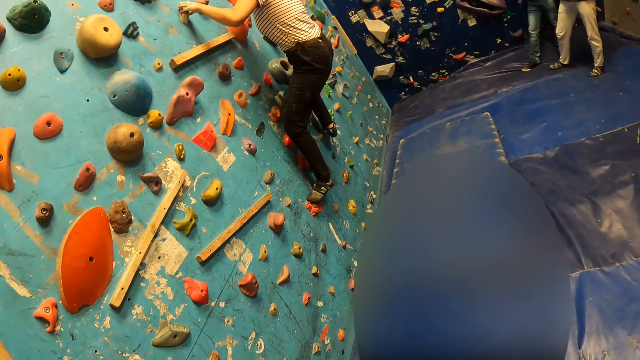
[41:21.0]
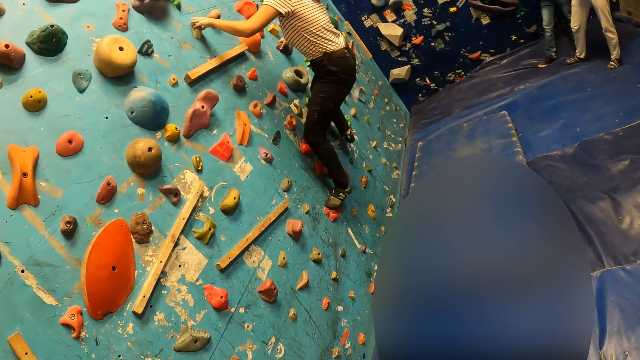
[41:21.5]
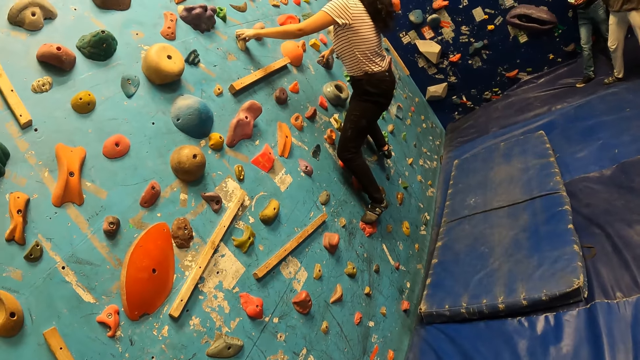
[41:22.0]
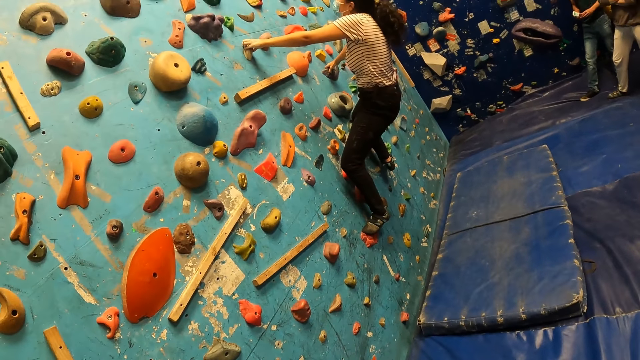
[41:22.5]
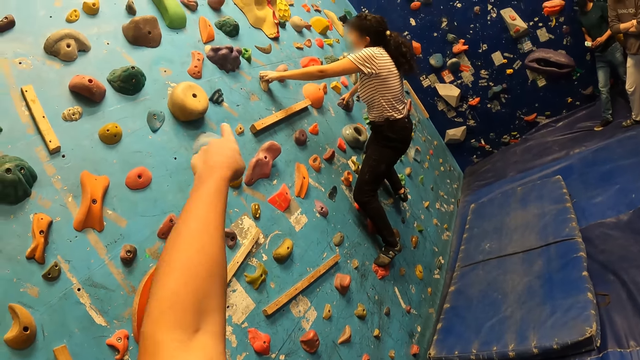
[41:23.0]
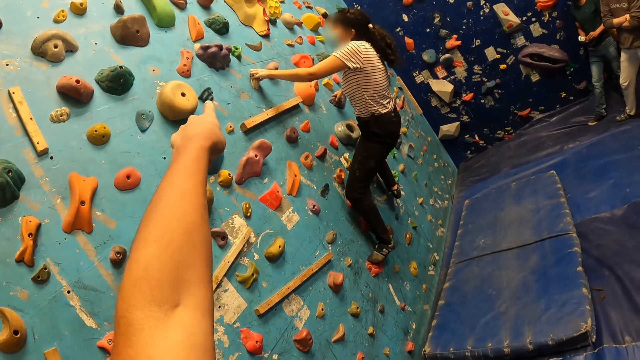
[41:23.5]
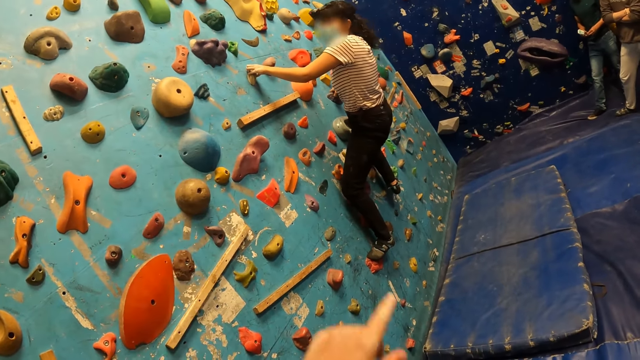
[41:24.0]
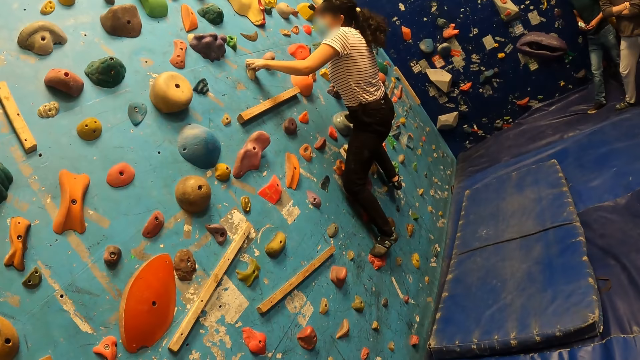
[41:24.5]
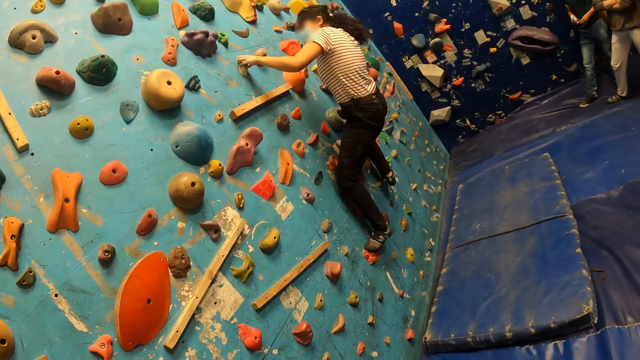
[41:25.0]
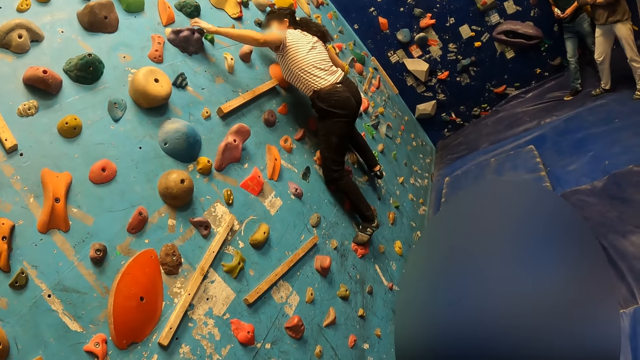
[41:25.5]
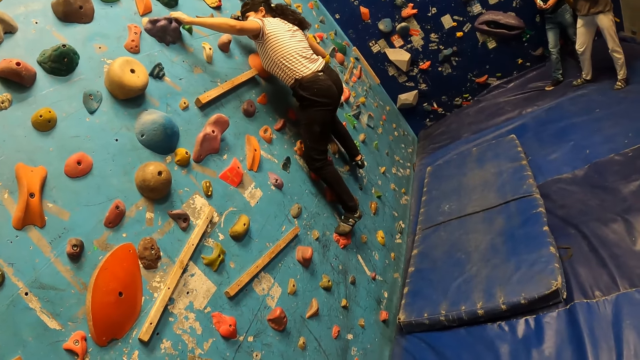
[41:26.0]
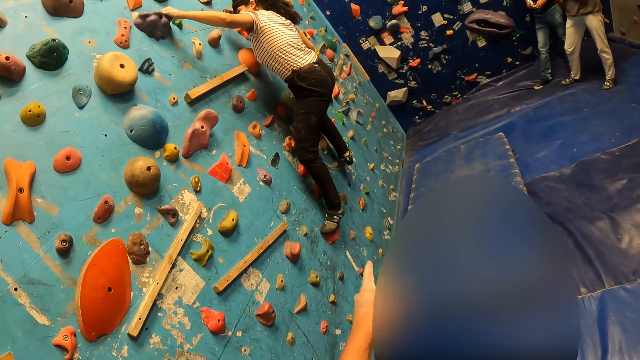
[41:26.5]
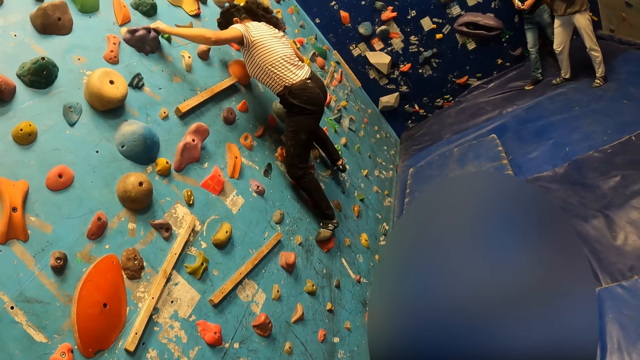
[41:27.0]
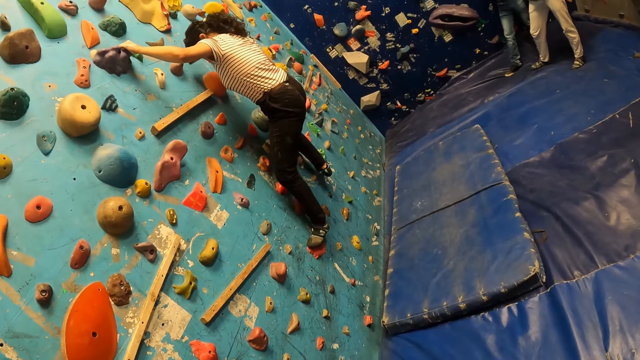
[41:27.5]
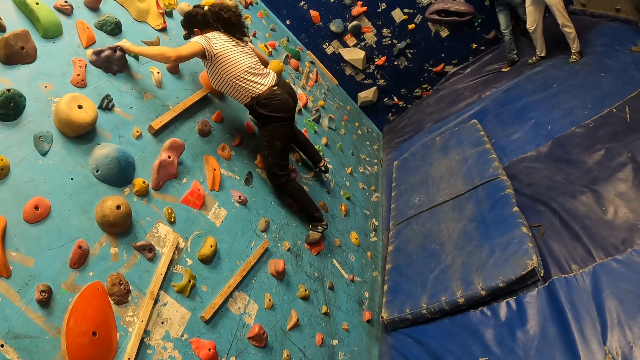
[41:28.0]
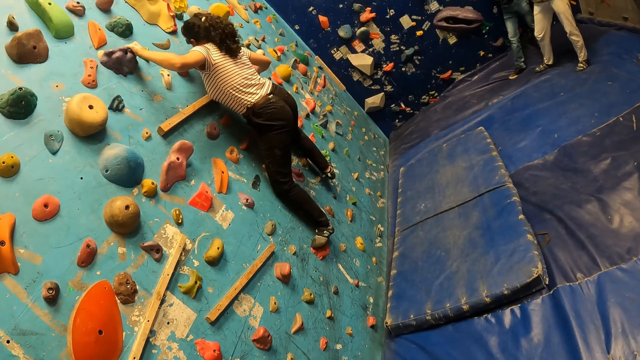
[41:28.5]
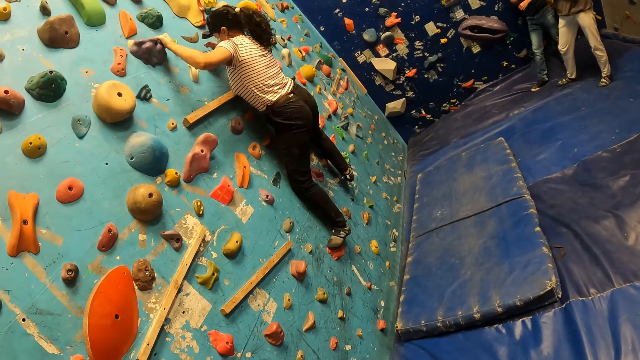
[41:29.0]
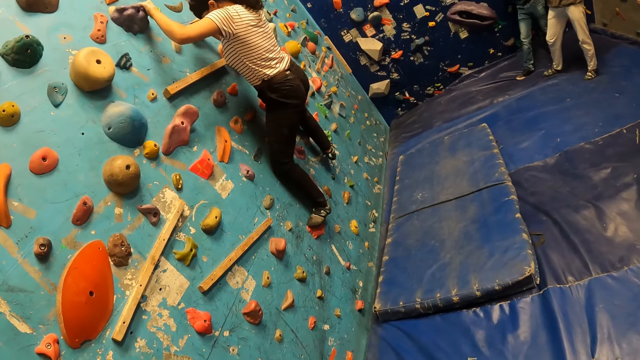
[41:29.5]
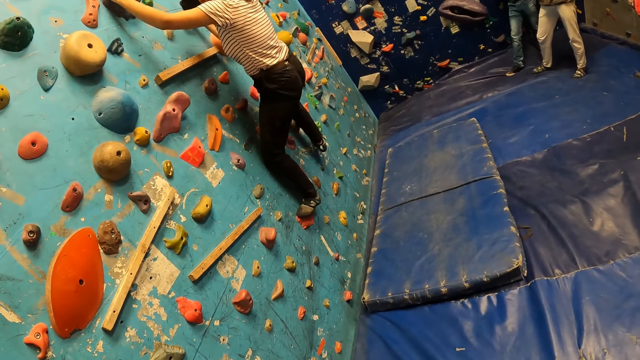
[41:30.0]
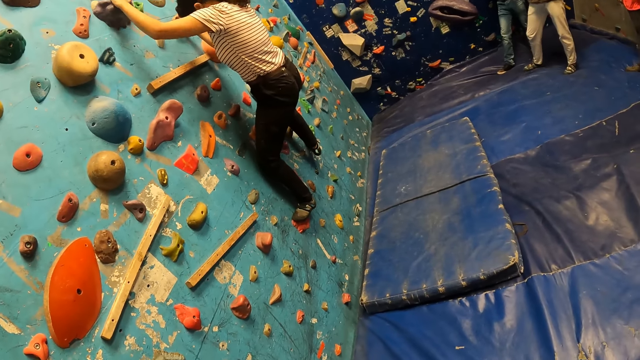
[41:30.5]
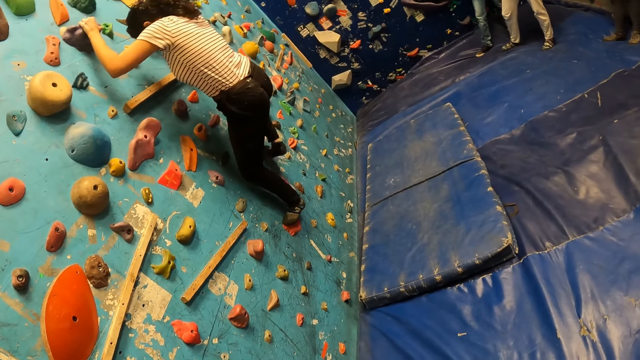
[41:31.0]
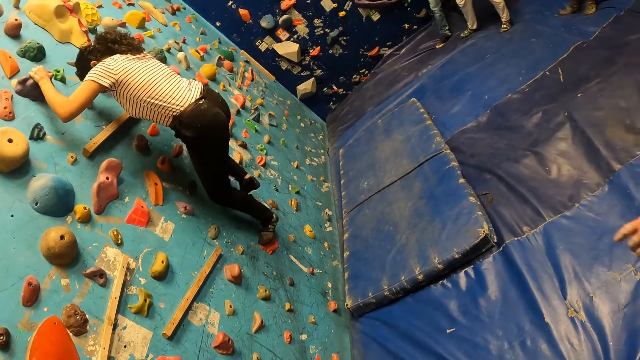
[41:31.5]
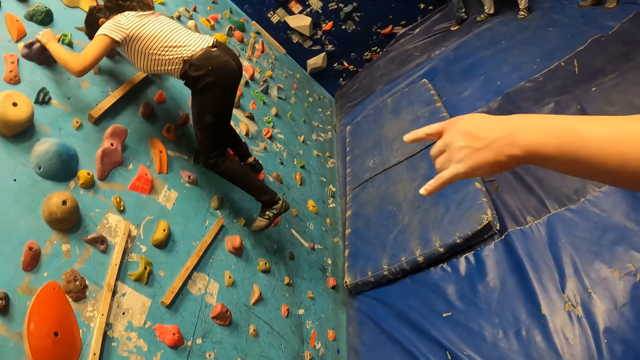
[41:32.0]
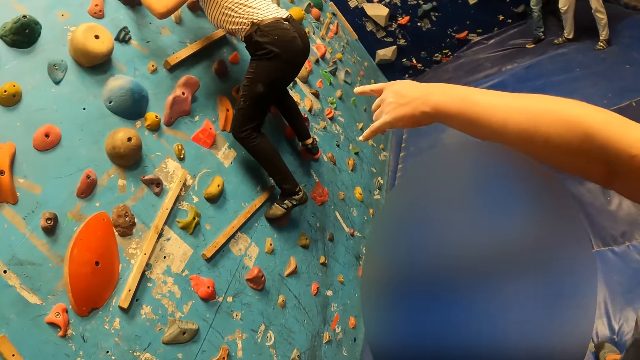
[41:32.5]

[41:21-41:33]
The camera wearer points to the wall with his left hand. He withdraws his left hand from the wall. He stares at a lady's activity.

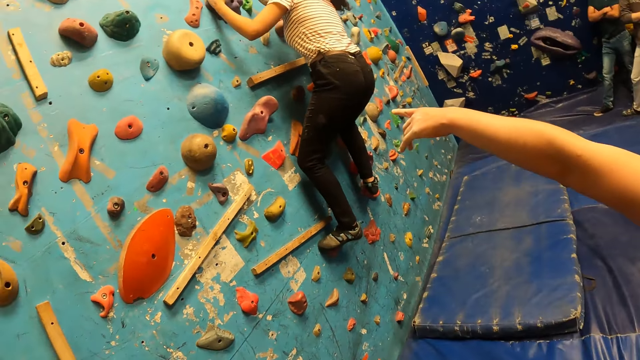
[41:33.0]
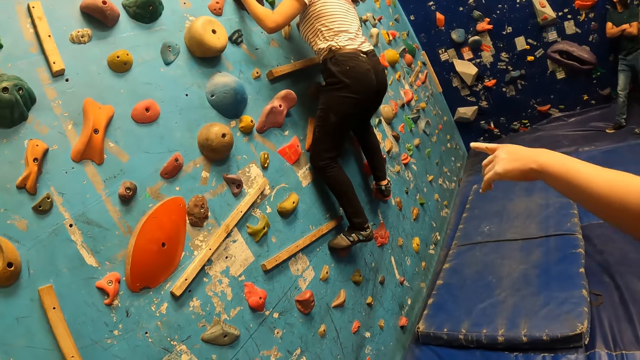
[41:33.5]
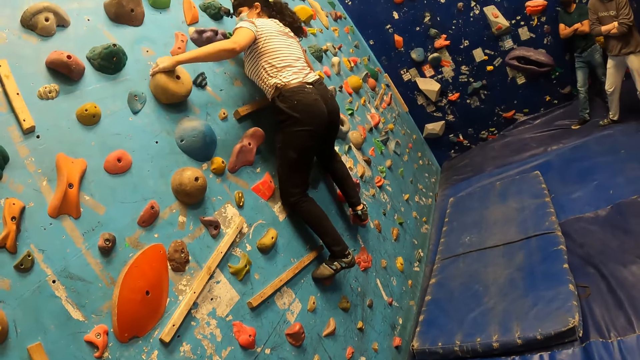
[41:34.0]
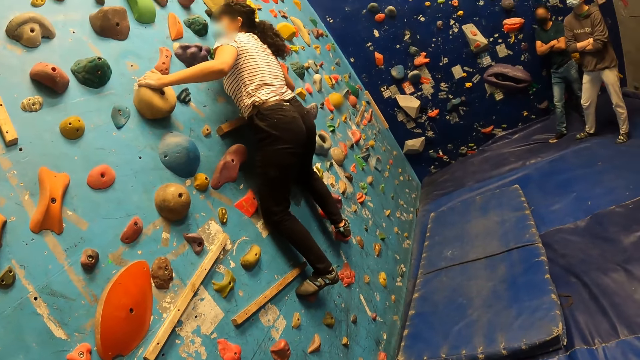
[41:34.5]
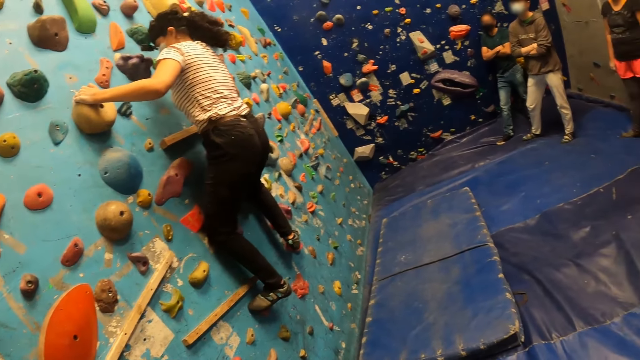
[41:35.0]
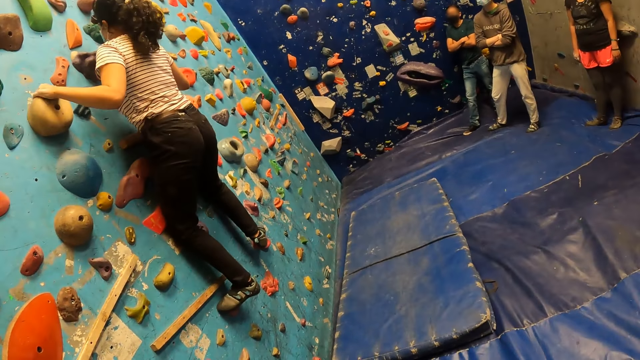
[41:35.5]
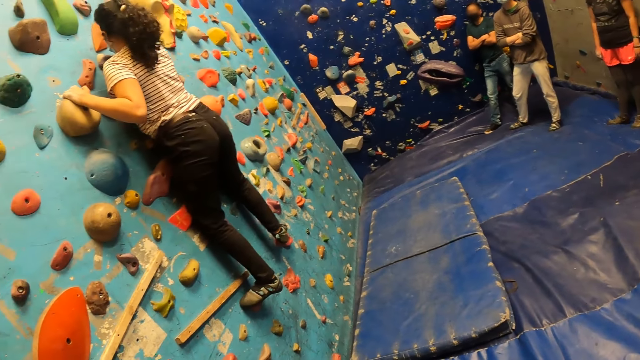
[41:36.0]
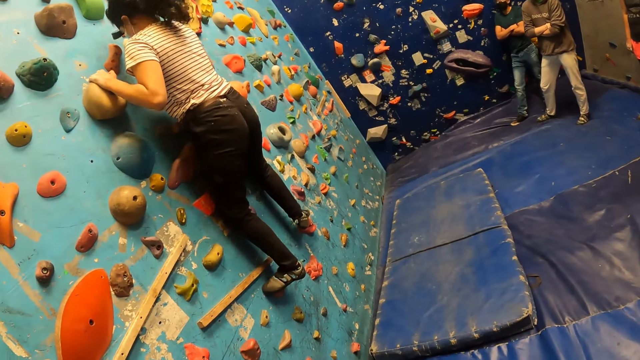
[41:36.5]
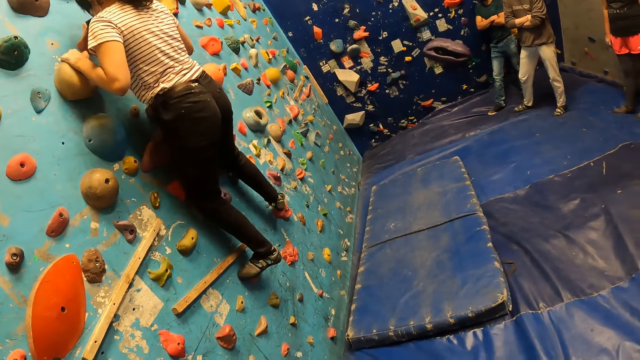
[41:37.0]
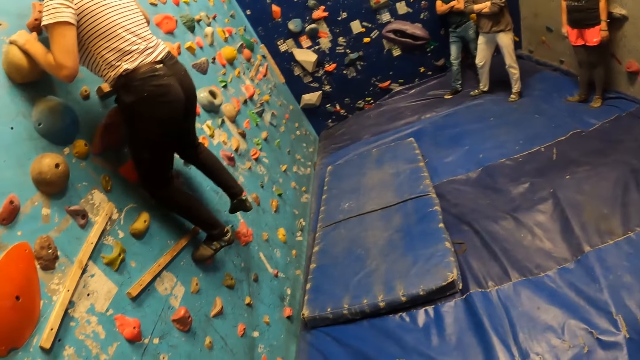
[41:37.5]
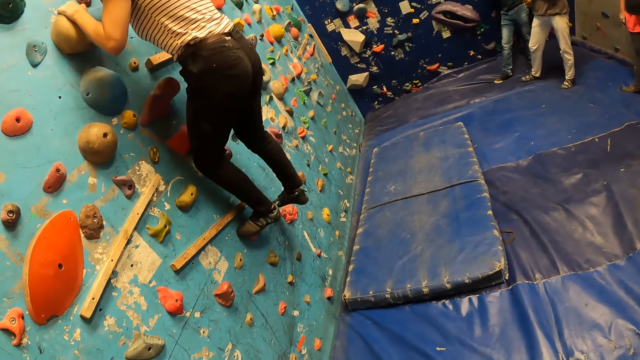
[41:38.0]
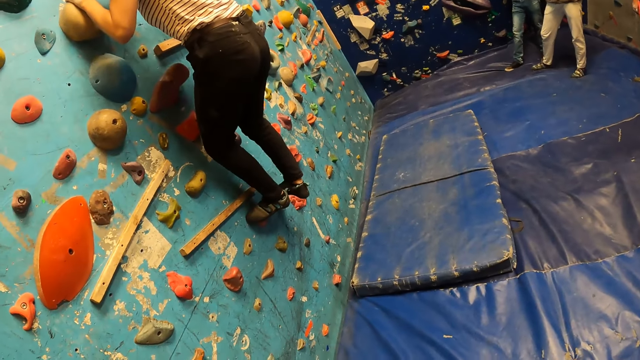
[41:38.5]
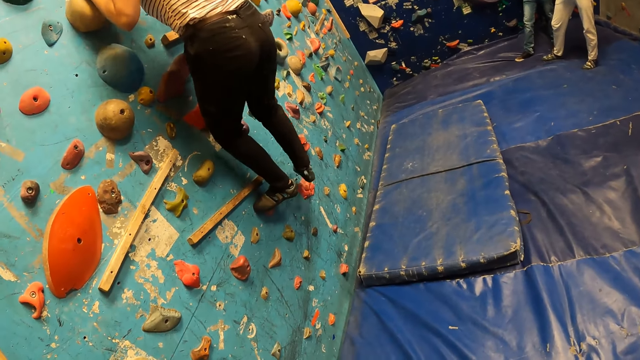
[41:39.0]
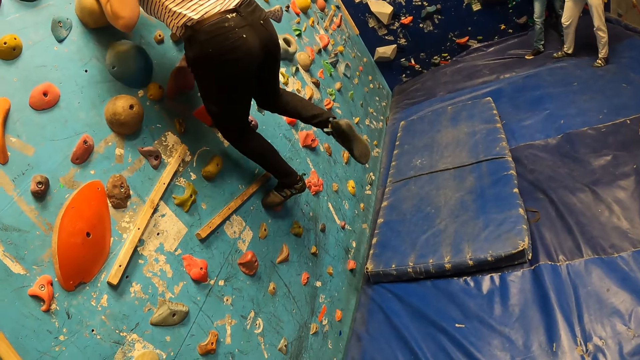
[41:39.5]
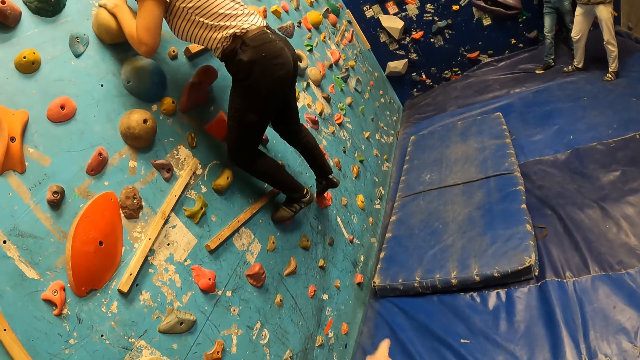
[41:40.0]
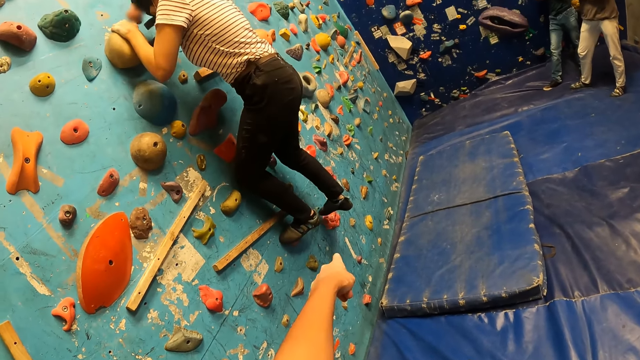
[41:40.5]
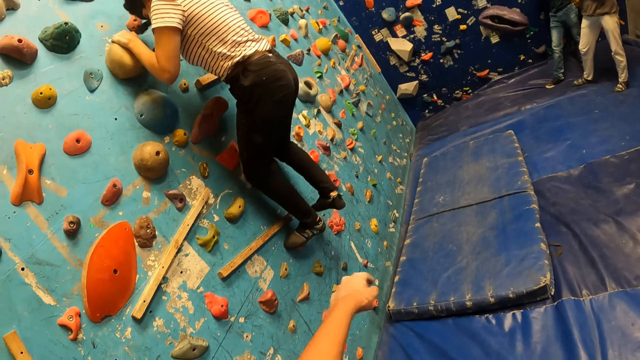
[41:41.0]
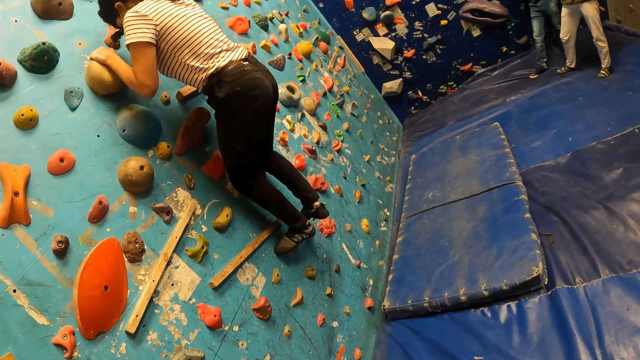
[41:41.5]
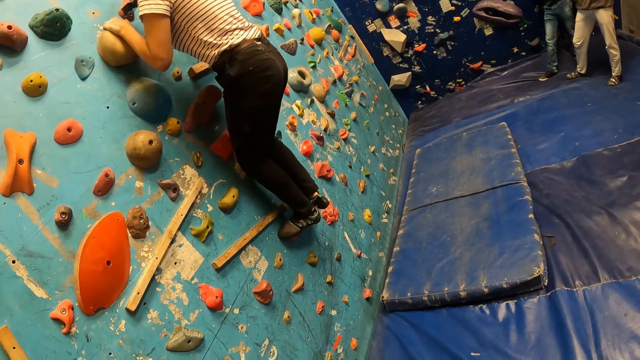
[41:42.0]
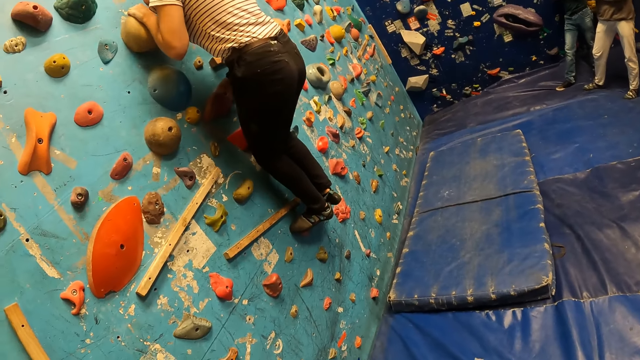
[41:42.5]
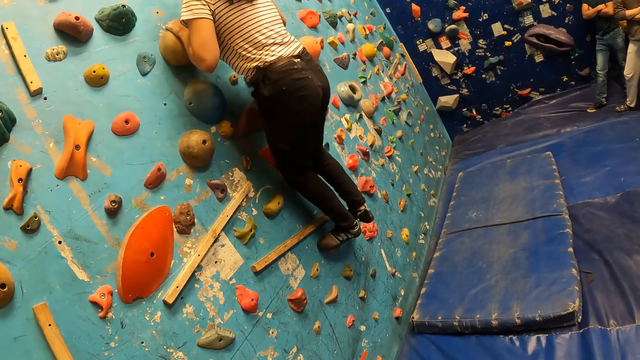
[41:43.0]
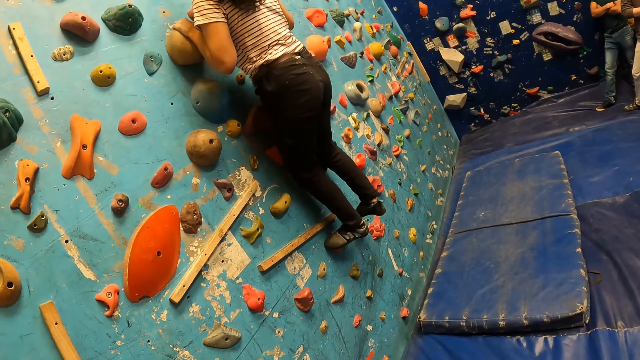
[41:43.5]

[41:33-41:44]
The camera wearer points to the wall with his left hand.
